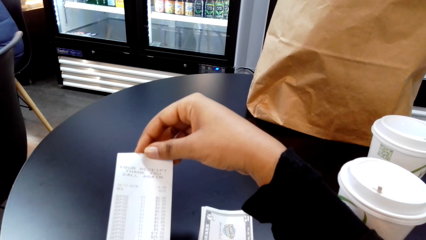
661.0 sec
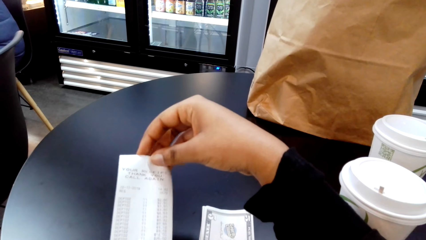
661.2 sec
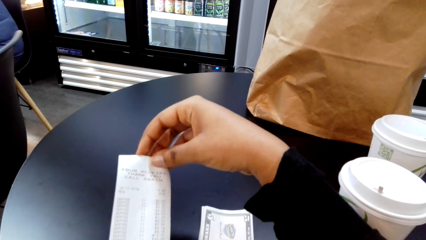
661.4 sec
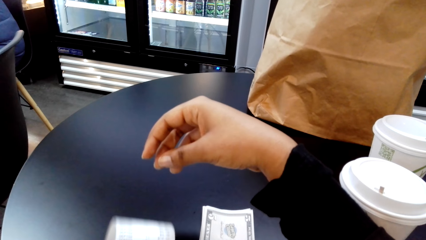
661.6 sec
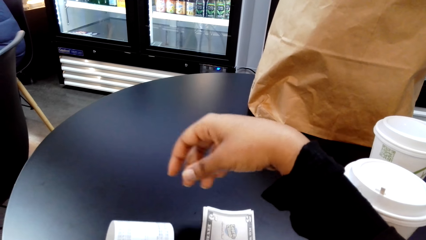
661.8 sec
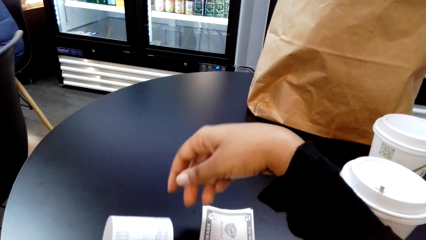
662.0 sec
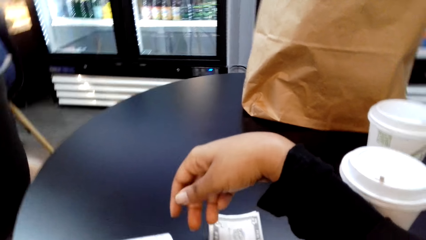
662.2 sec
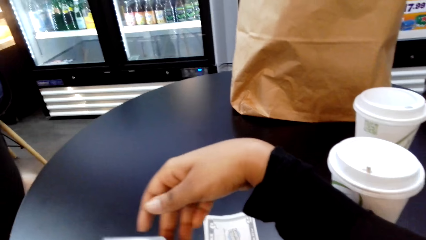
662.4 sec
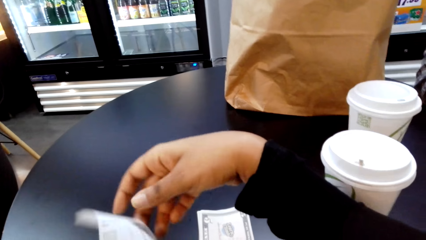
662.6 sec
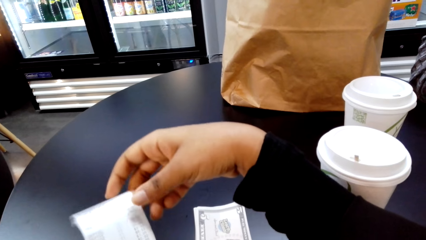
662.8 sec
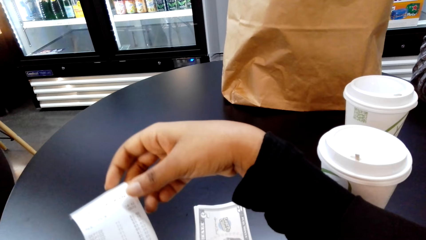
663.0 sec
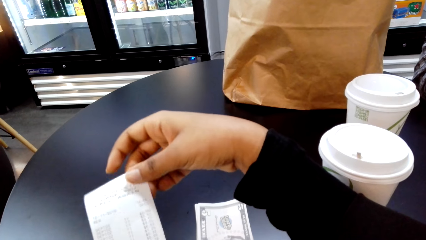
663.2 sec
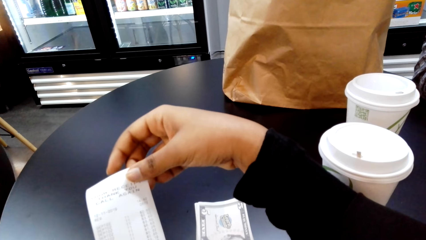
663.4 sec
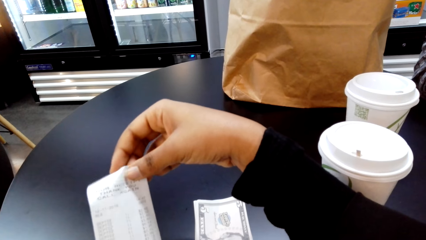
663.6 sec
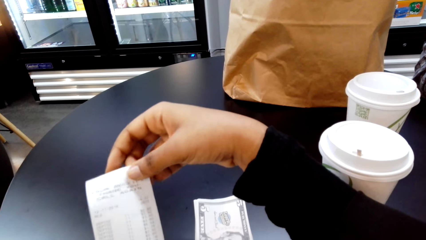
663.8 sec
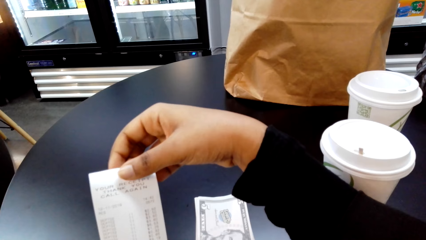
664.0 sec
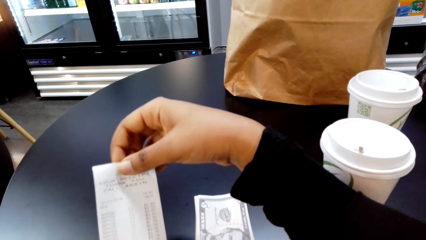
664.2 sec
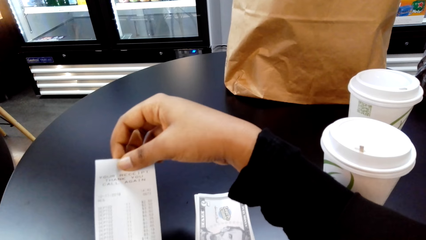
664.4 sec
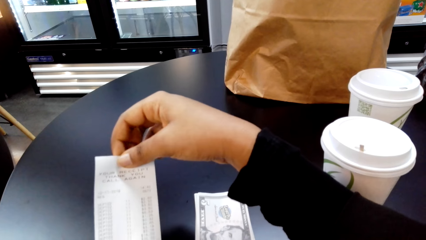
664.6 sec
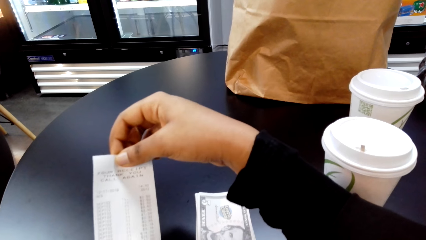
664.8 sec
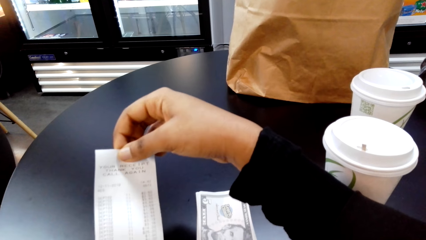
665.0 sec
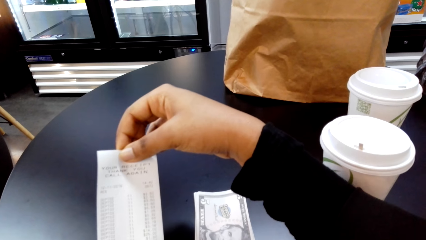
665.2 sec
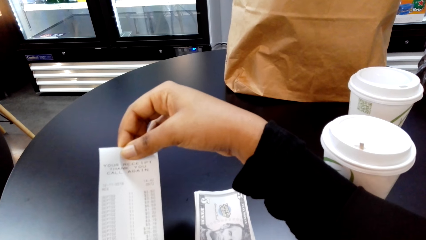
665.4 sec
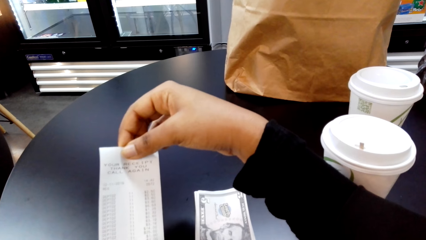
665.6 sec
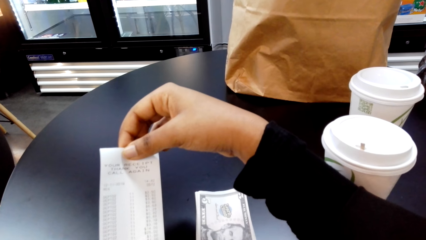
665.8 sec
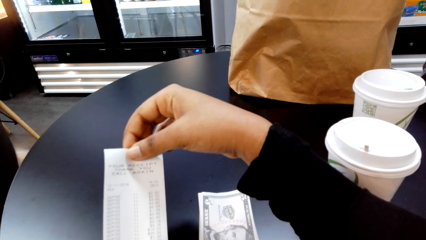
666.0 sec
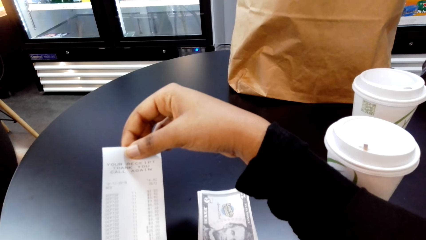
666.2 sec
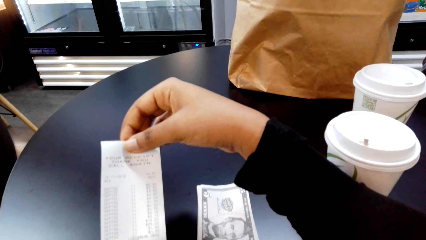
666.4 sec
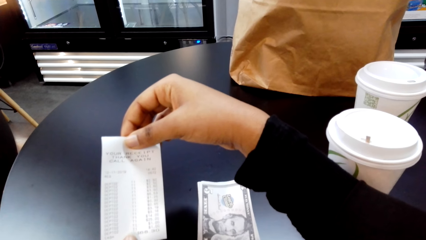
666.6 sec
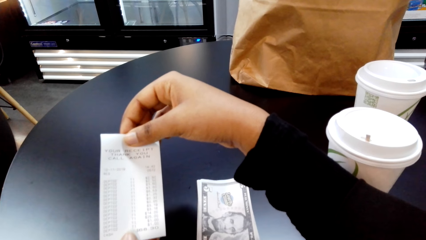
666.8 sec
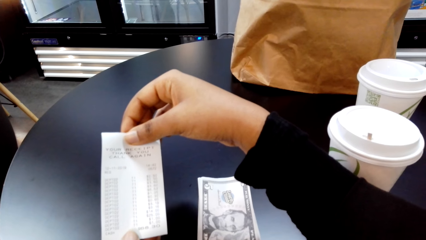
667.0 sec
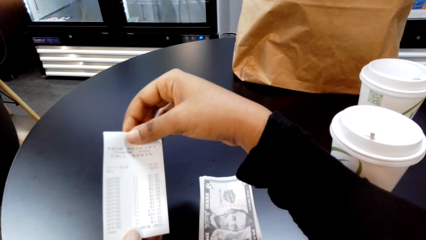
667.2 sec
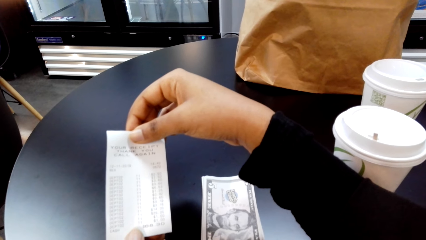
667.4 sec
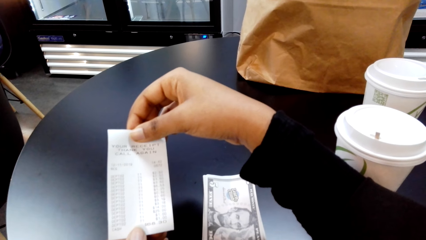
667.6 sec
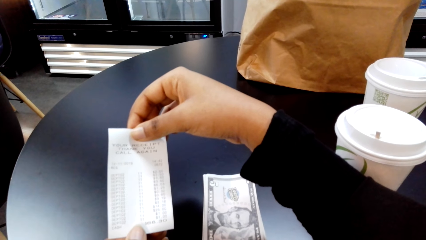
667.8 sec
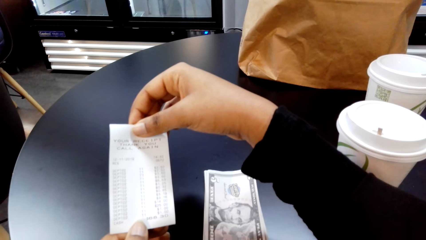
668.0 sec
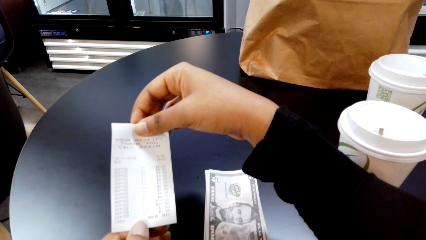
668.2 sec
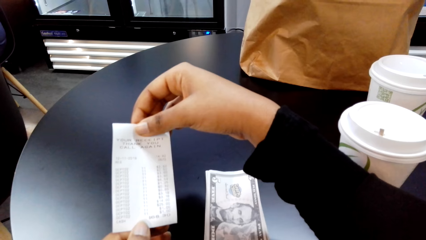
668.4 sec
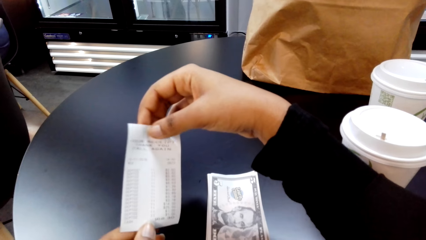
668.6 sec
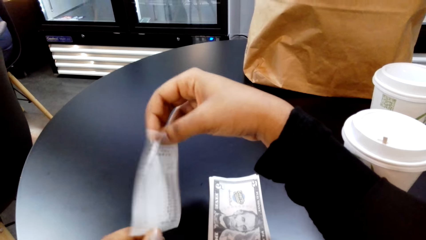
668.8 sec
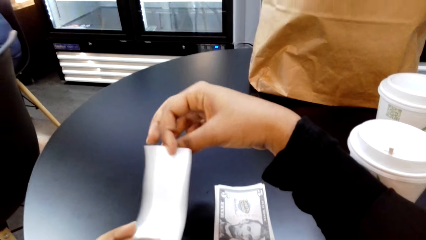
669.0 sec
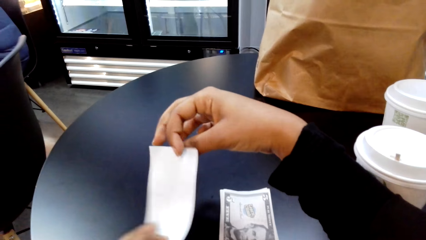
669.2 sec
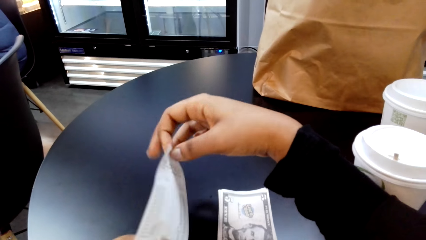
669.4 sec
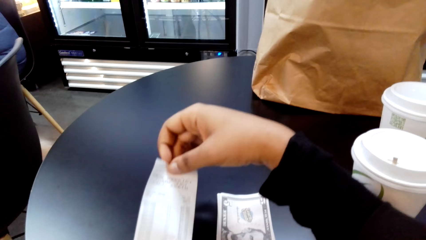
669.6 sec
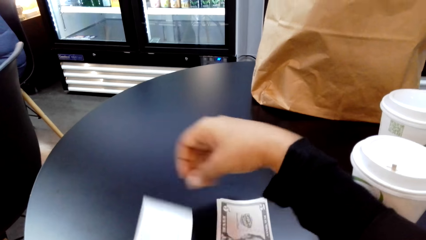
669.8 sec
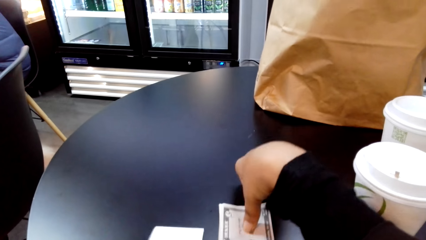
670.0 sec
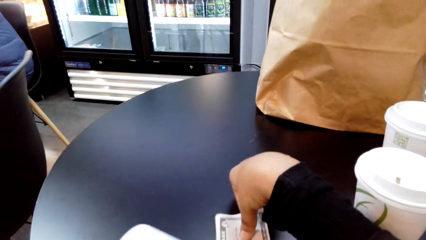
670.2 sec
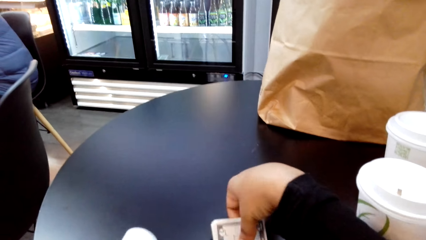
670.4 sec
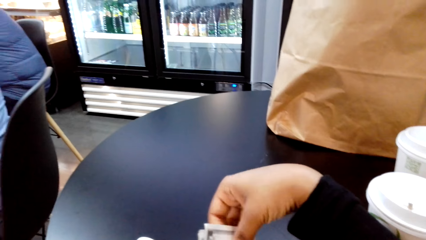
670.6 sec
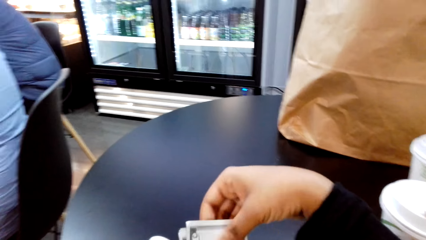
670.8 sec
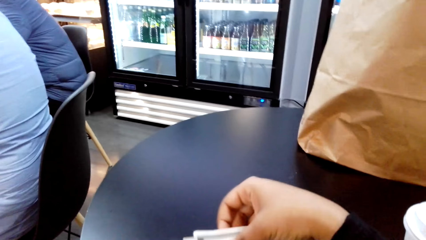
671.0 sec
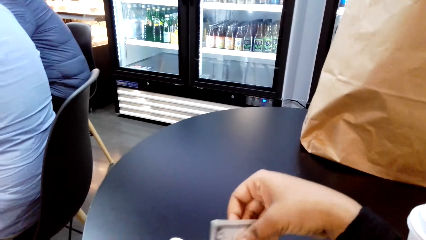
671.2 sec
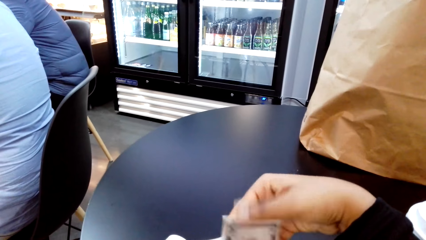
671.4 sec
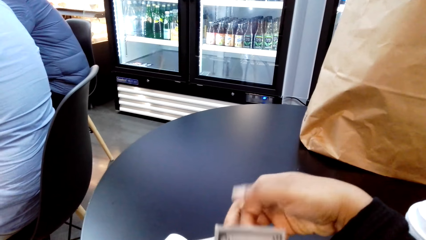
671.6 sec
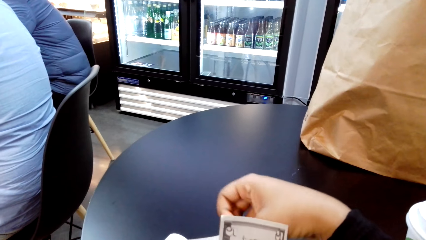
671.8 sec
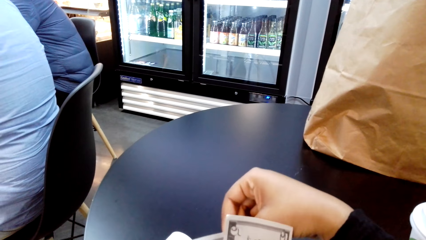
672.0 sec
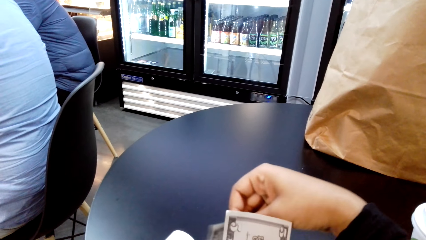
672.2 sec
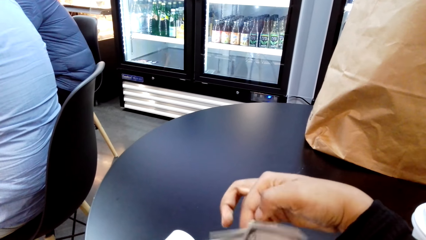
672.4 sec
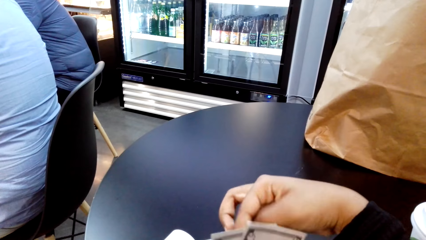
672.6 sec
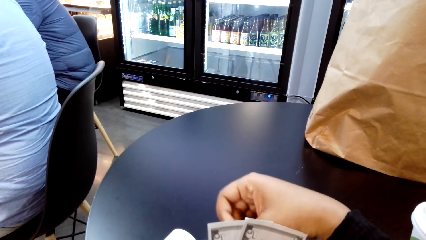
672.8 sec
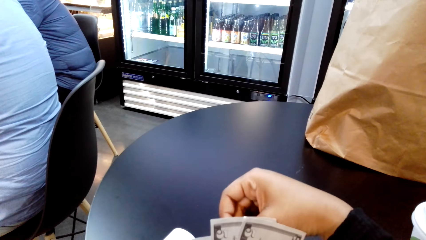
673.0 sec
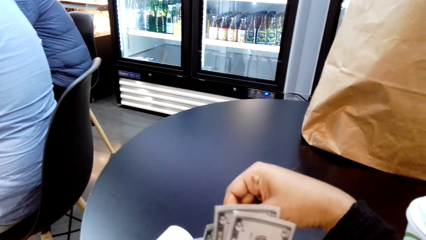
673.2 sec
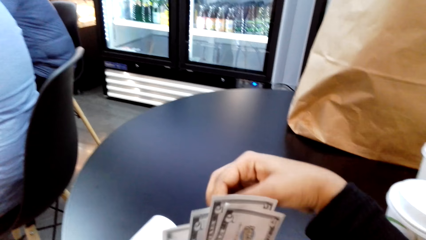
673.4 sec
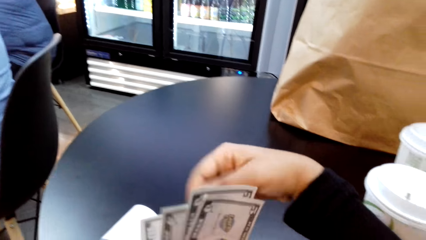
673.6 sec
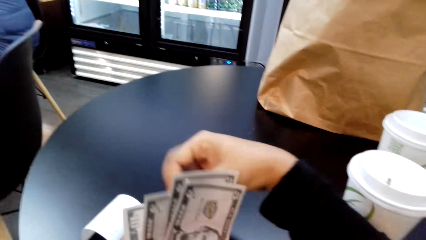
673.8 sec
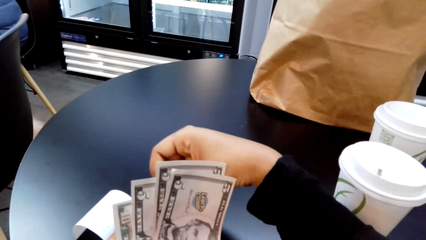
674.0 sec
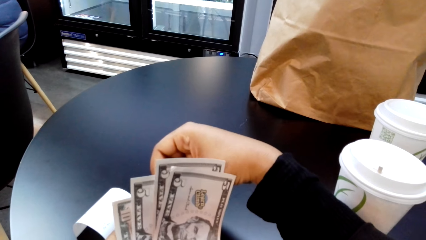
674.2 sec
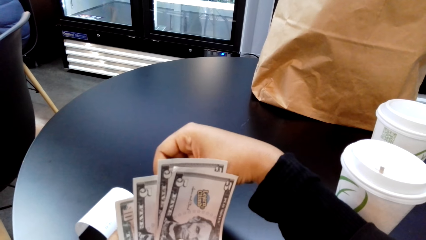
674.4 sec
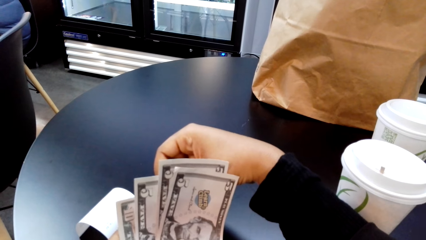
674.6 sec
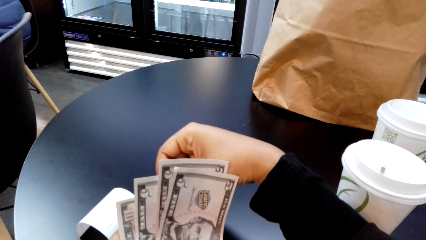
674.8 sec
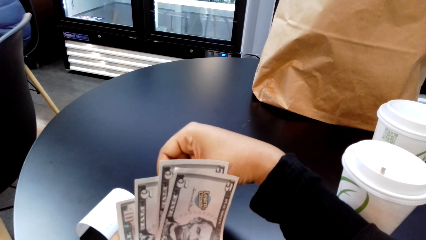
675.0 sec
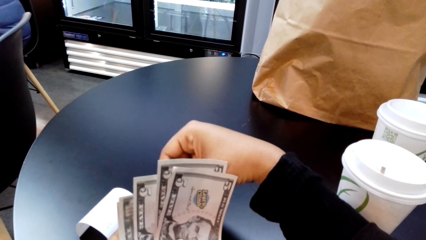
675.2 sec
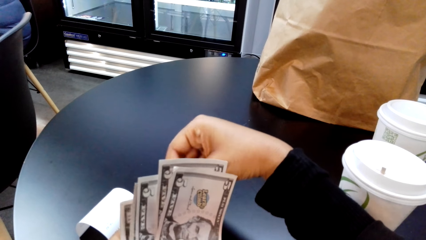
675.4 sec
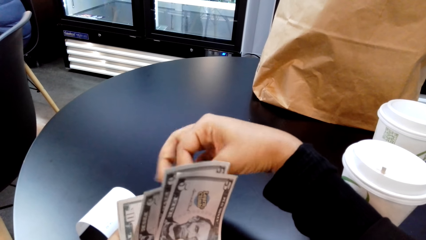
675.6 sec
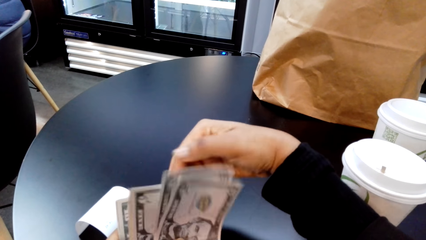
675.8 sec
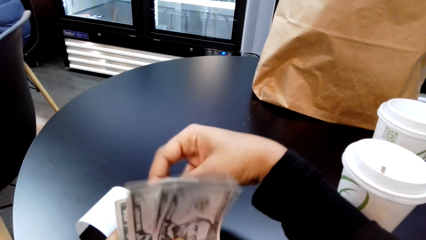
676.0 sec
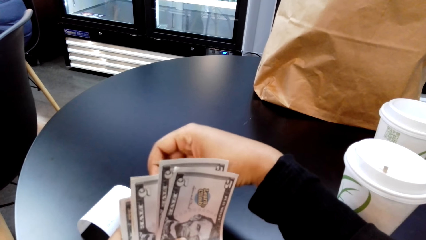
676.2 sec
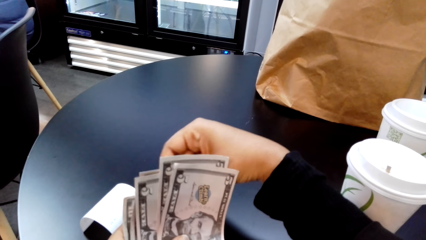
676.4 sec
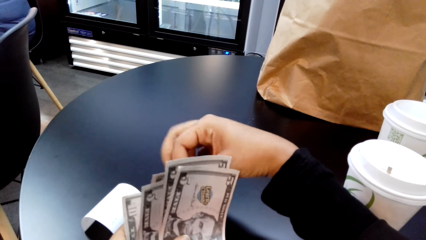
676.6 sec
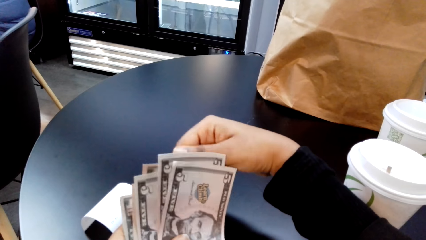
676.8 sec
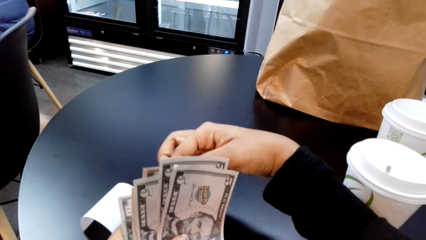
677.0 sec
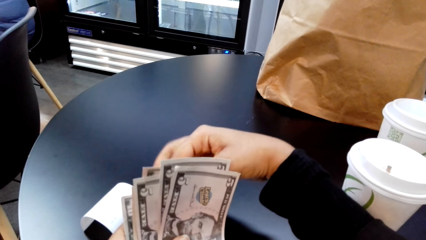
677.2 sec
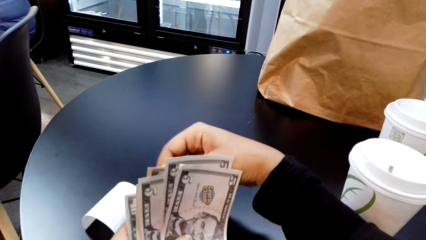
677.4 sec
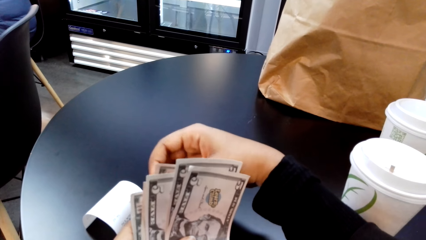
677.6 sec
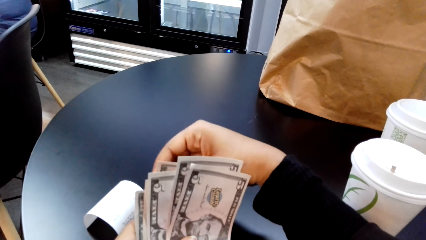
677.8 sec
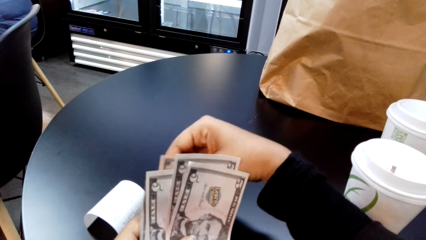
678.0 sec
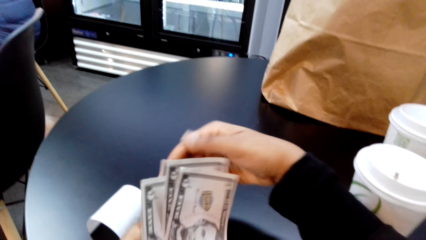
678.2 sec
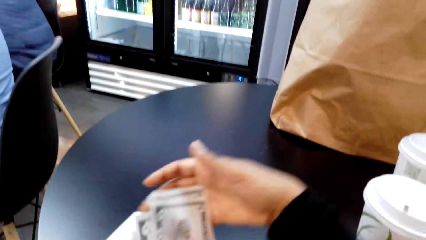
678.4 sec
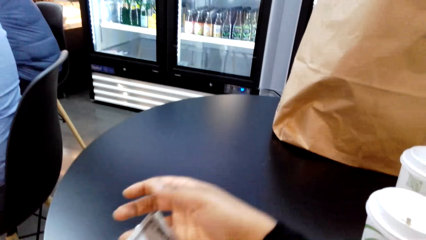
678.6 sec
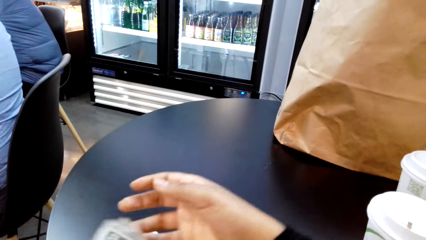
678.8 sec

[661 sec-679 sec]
The camera wearer drops the receipt. They hold the receipt. They drop the receipt. They hold the money. They pick up the money. They count the money.
